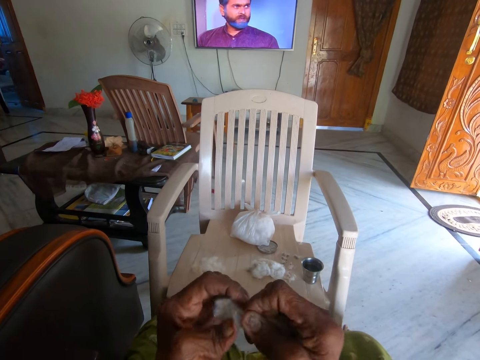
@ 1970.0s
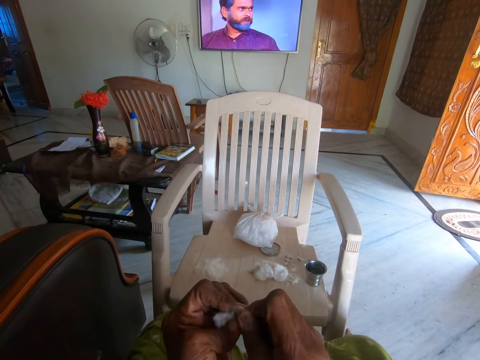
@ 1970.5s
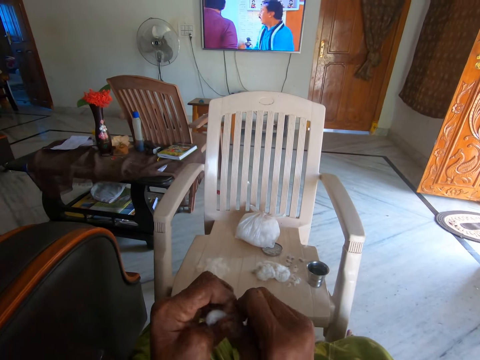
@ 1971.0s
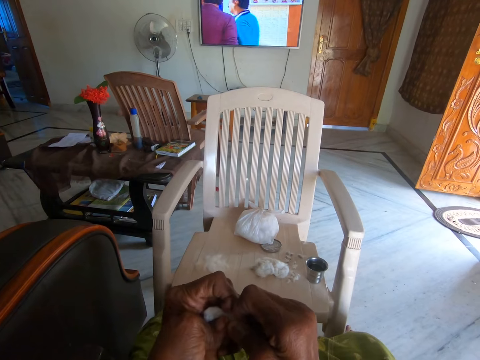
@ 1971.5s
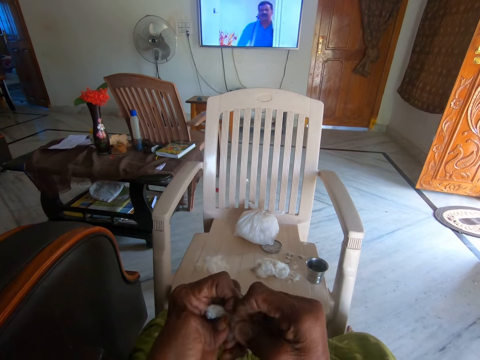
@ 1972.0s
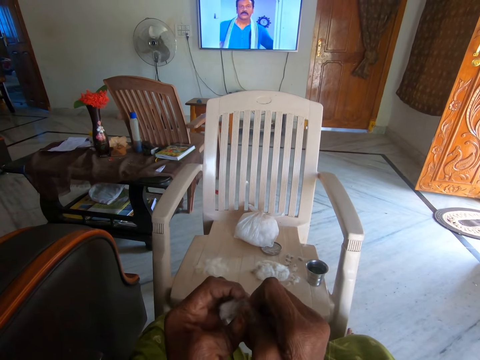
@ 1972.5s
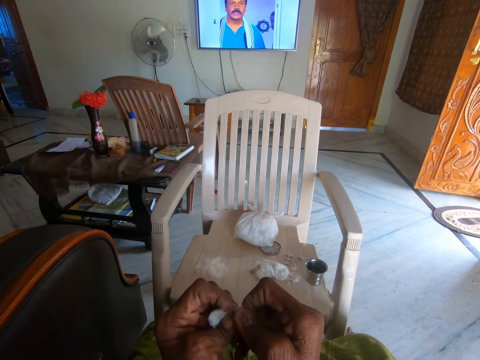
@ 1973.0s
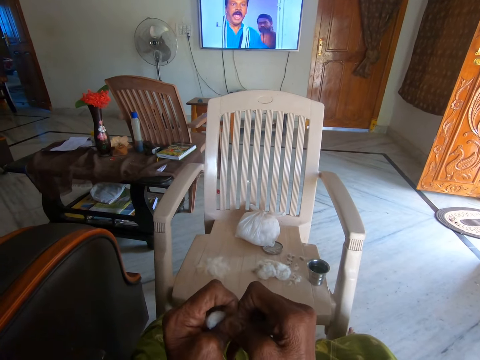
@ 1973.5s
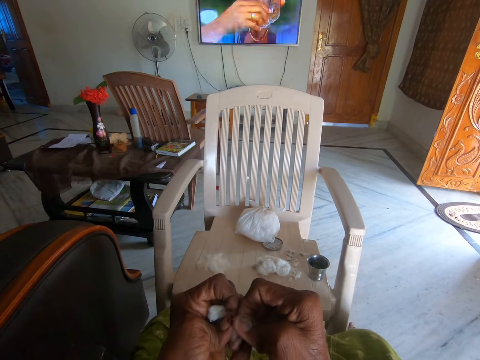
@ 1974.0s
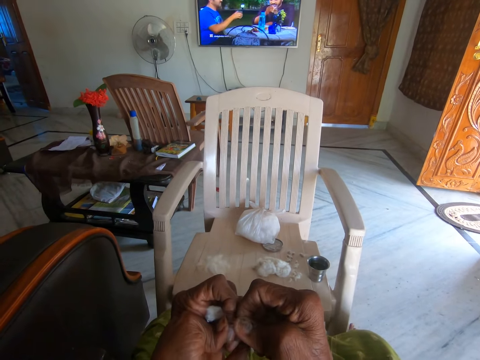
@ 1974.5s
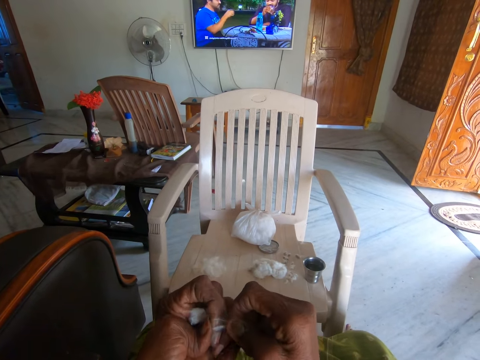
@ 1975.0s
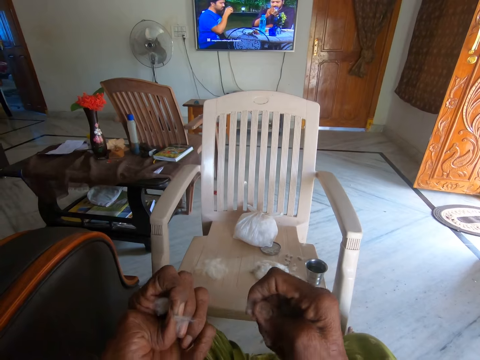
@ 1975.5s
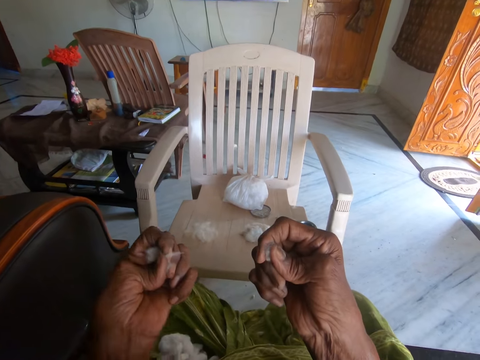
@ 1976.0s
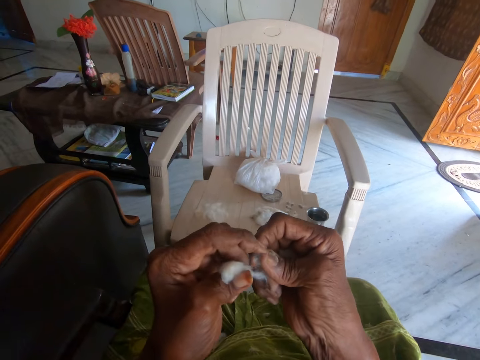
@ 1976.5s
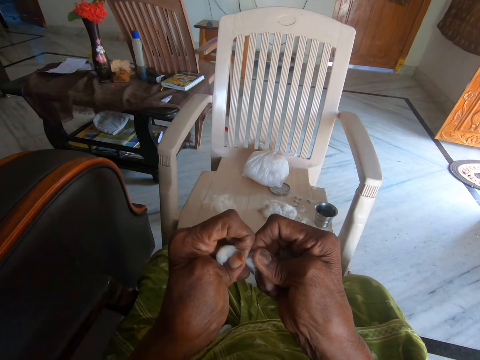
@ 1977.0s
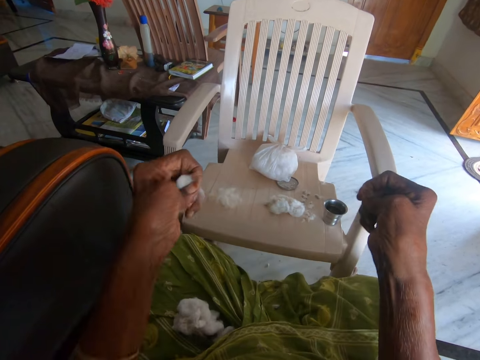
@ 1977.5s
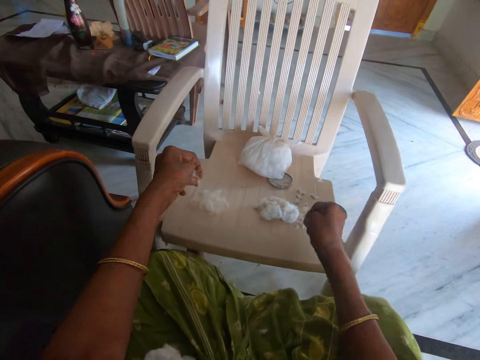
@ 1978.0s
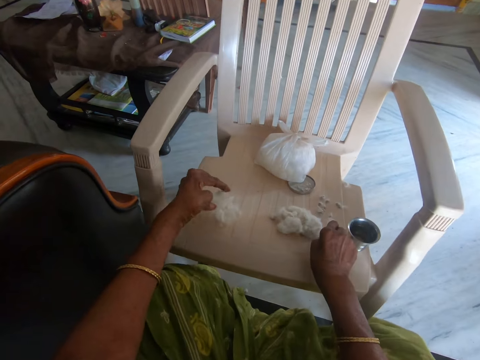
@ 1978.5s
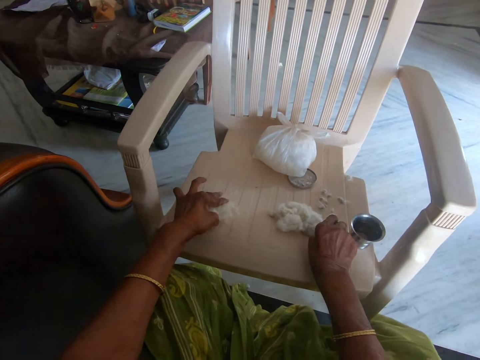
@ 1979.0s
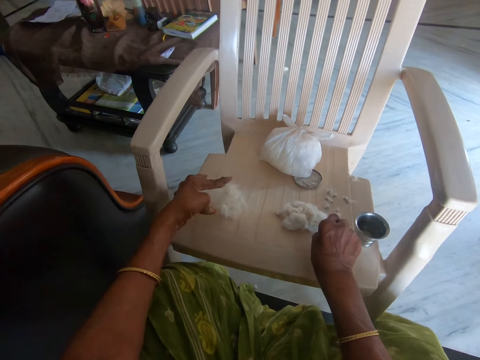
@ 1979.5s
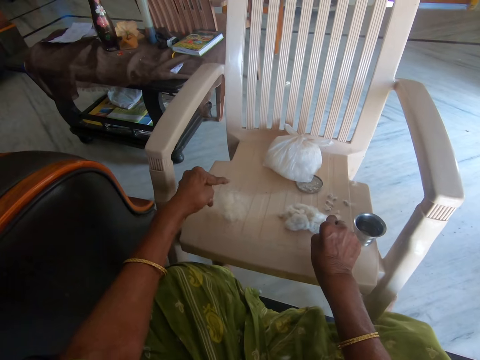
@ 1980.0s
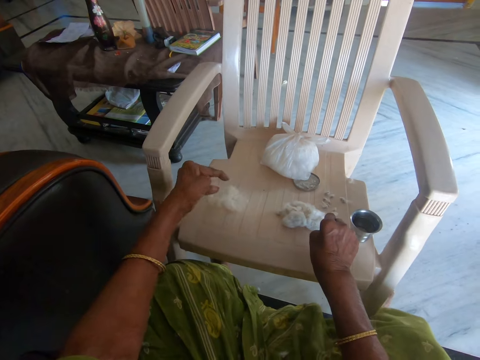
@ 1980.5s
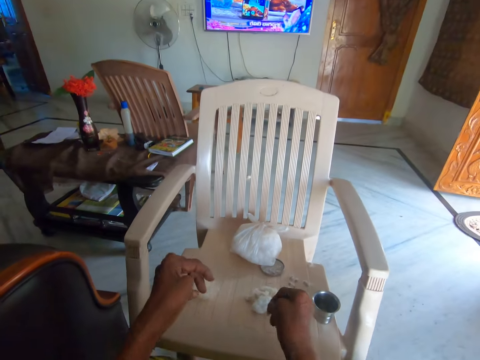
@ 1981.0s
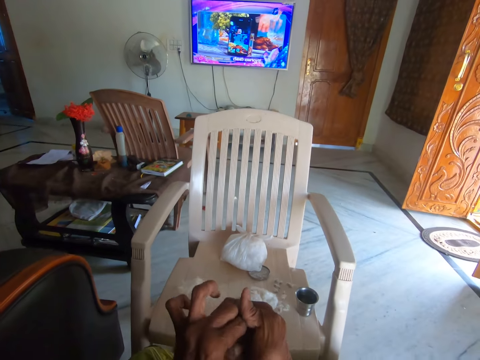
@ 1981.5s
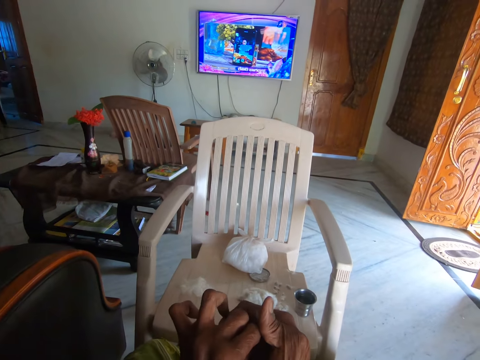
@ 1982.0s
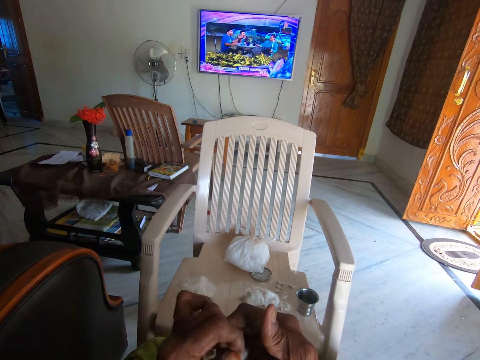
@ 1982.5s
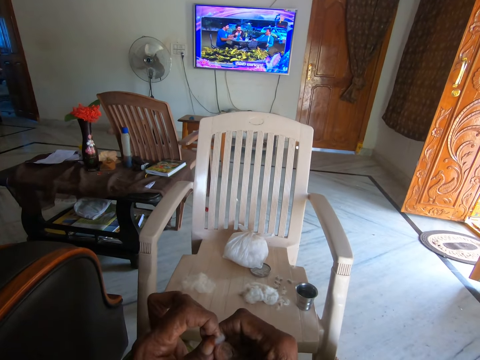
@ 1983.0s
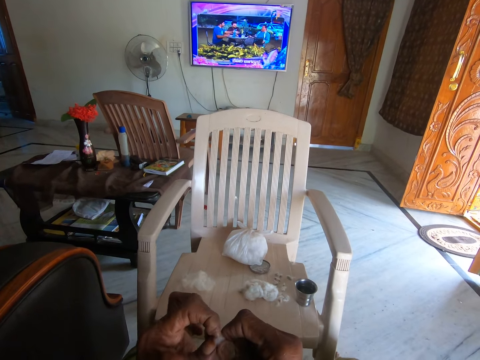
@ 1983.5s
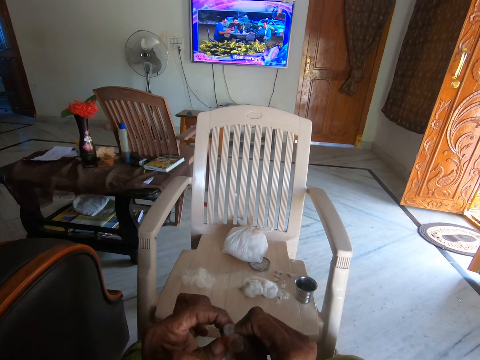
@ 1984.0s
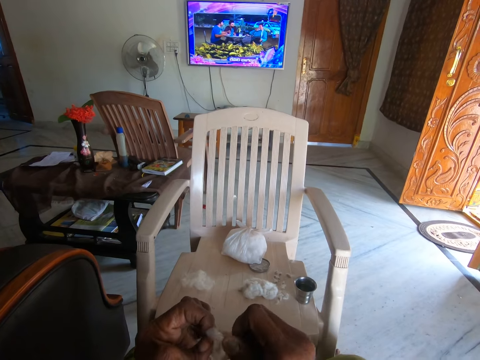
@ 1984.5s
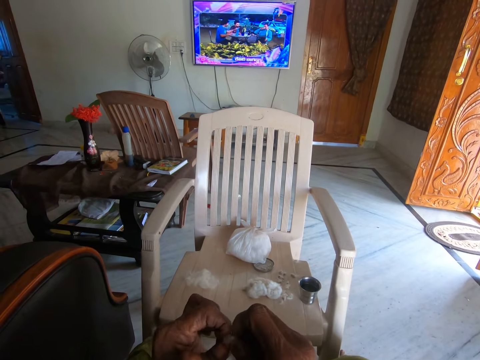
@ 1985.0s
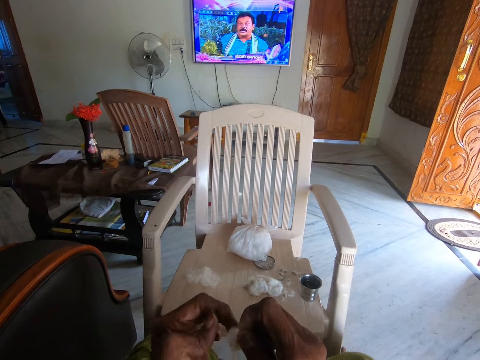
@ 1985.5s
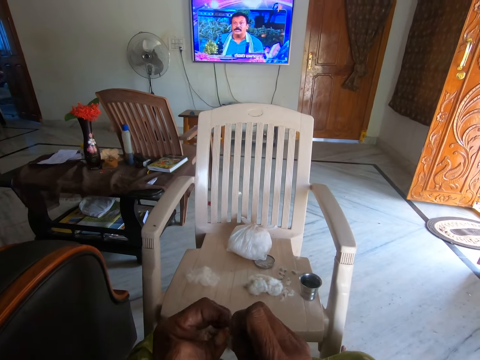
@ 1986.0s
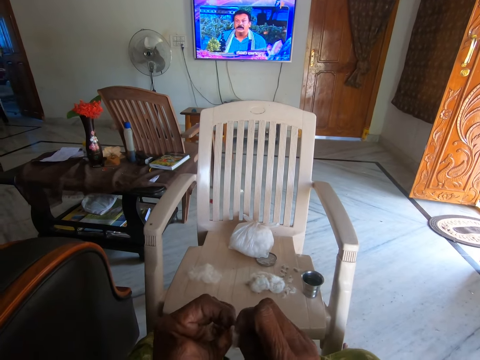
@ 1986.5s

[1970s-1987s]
The camera wearer glances at the television. She separates the cotton from a seed. She glances at the television. She separates the cotton from the seed. She glances at the television. She separates the cotton from the seed. She looks at the seed. She removes some cotton from the seed. She places the cotton and seed on a plastic chair. She removes the cotton from her left hand. She glances at the television. She picks cotton wool from her right hand. She holds another cotton. She separates the cotton wool from dirt or the seed with both hands. She glances at the television.

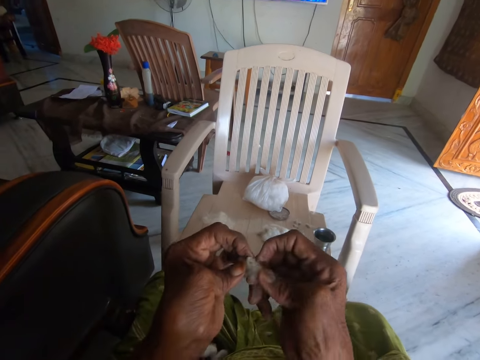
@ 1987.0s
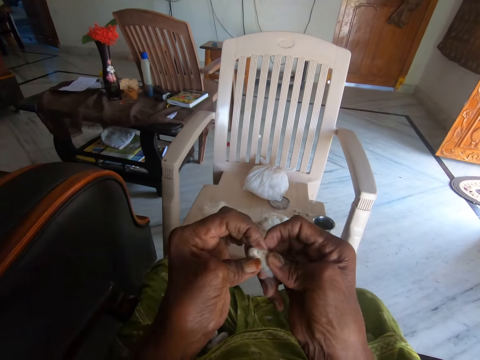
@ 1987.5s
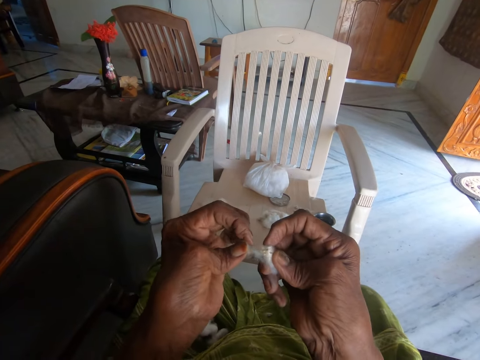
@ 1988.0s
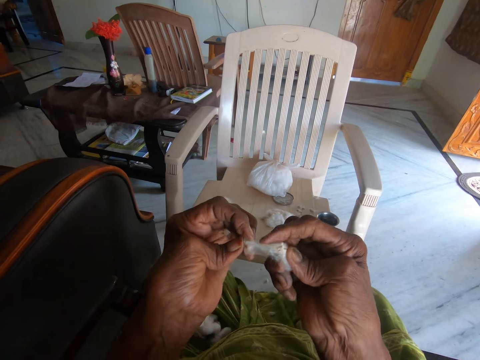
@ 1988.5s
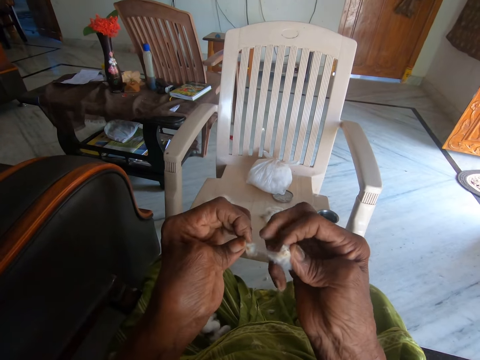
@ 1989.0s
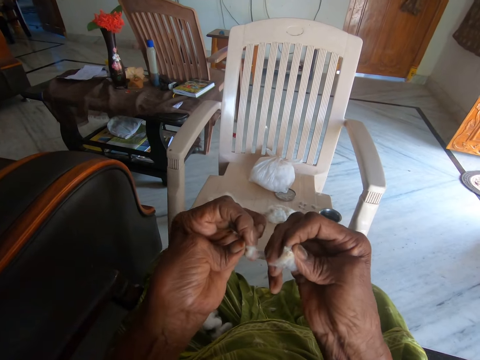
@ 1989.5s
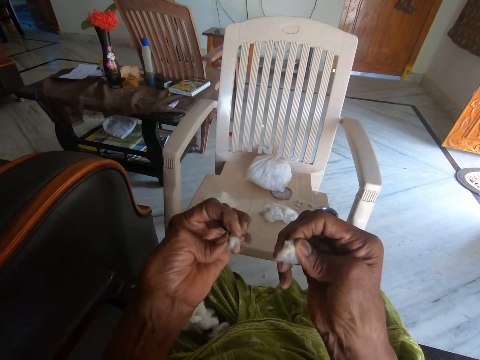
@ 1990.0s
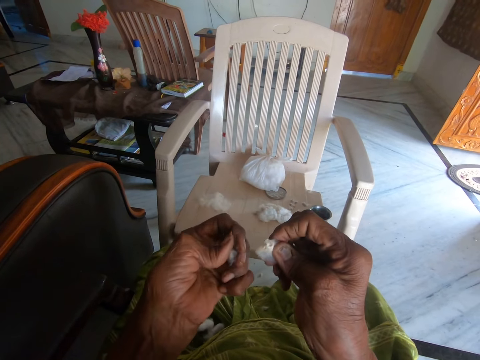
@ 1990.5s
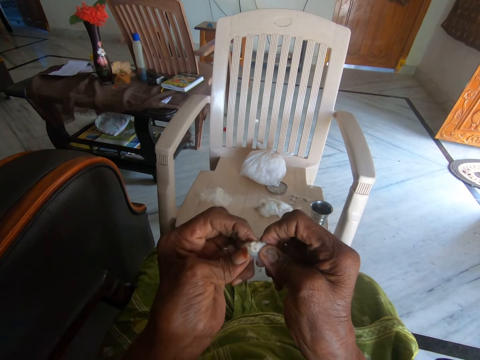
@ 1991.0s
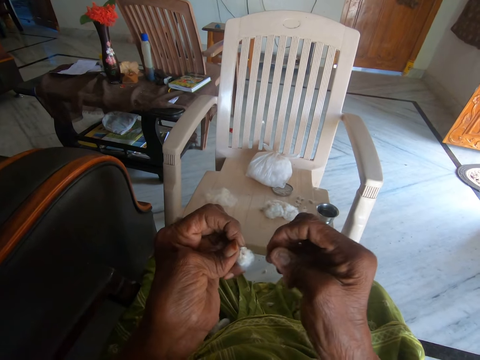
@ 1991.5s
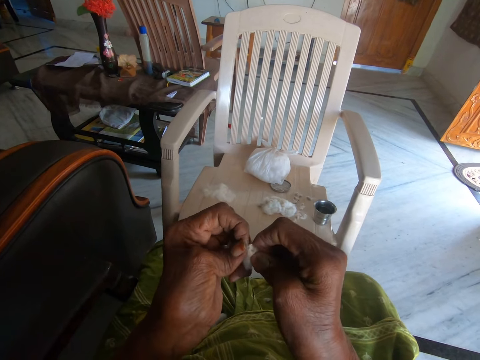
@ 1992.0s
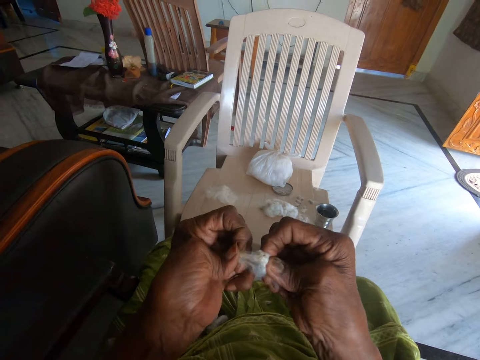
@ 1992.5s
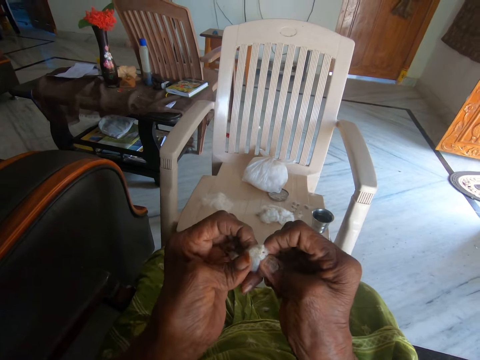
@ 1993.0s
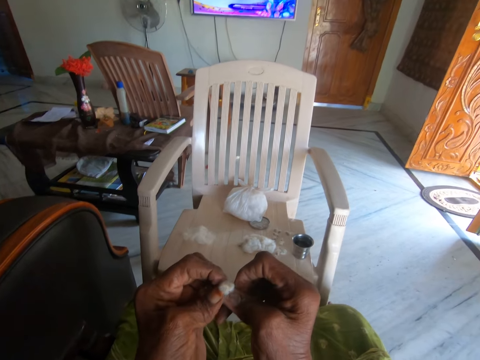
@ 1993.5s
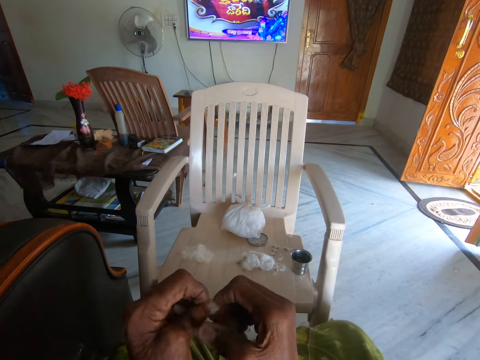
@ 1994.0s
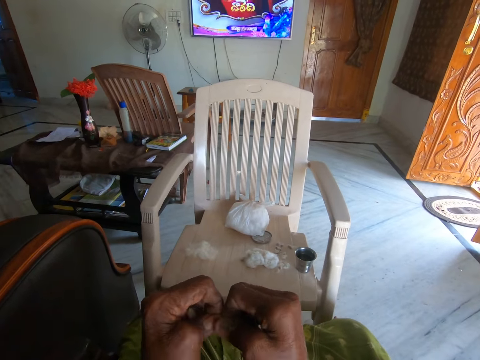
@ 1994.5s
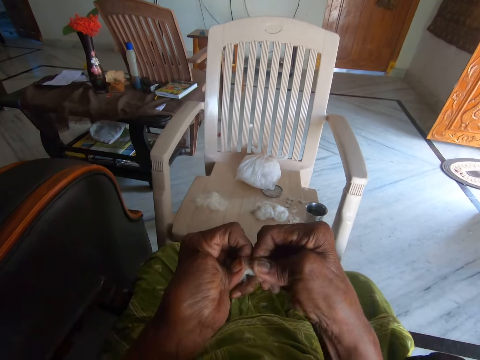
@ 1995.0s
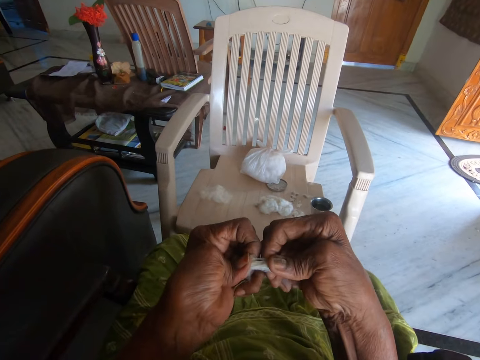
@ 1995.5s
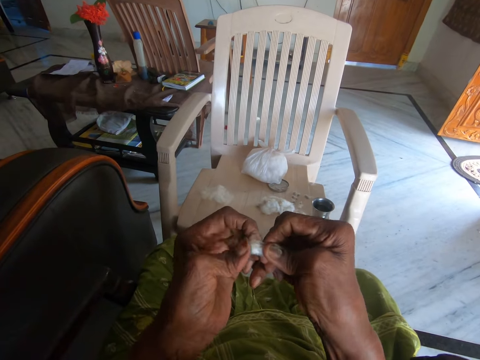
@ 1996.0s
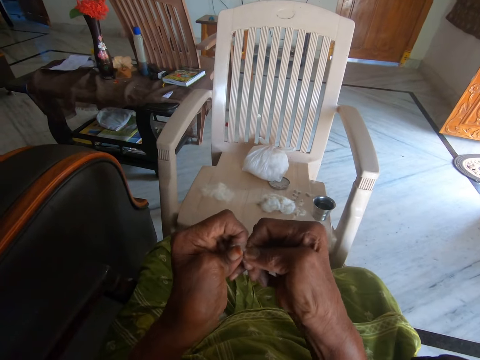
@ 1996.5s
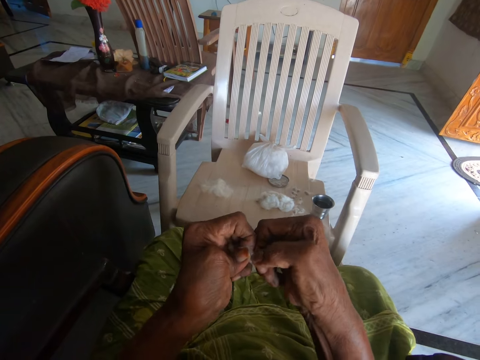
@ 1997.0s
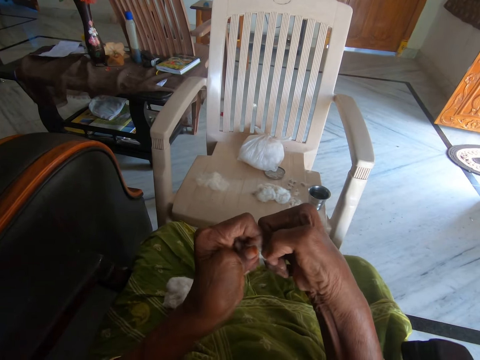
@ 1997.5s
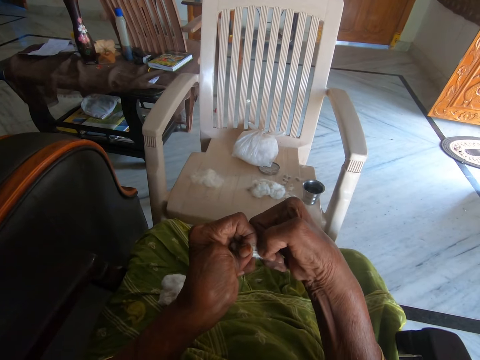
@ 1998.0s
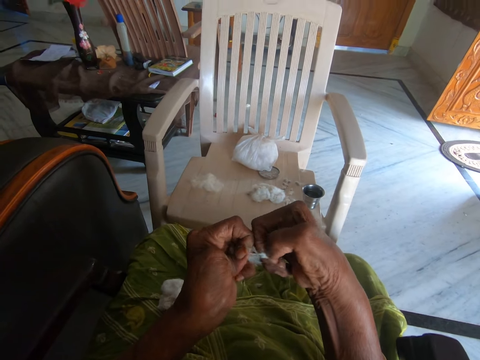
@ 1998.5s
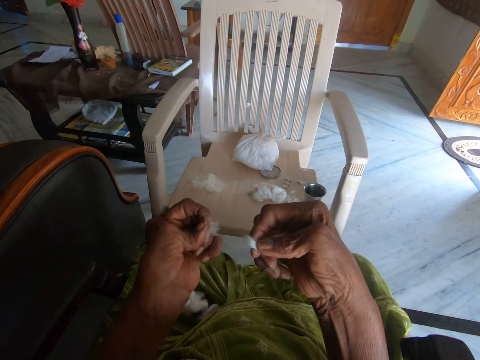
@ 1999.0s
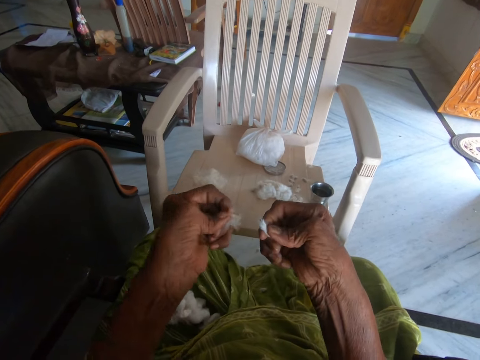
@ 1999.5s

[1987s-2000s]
The camera wearer looks at the cotton. She separates the cotton from a seed. She holds a piece of cotton on her left hand. She separates the cotton from the seed. She glances at the television. She separates the cotton from the seed.
